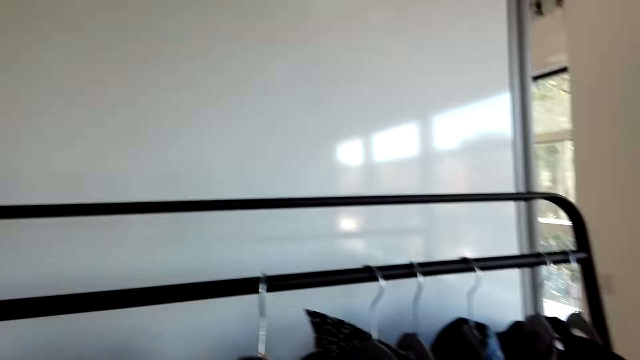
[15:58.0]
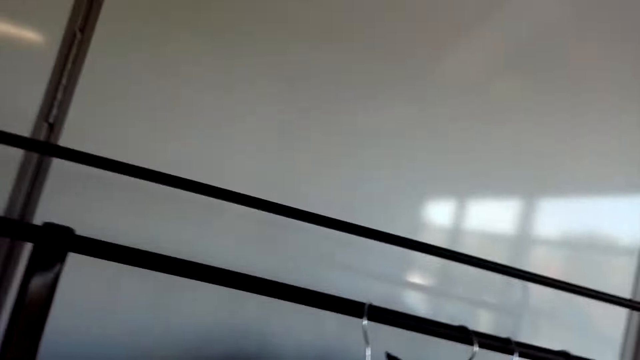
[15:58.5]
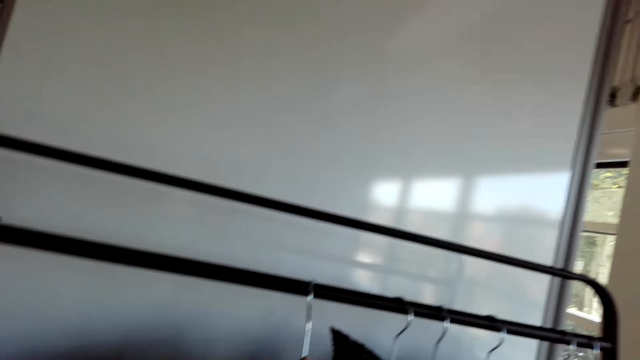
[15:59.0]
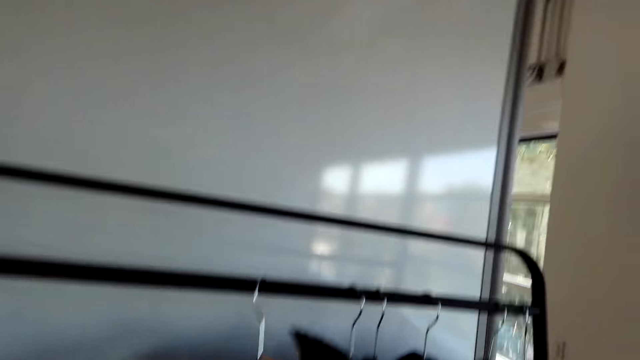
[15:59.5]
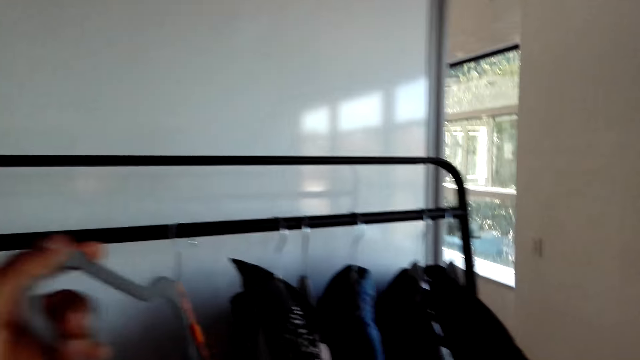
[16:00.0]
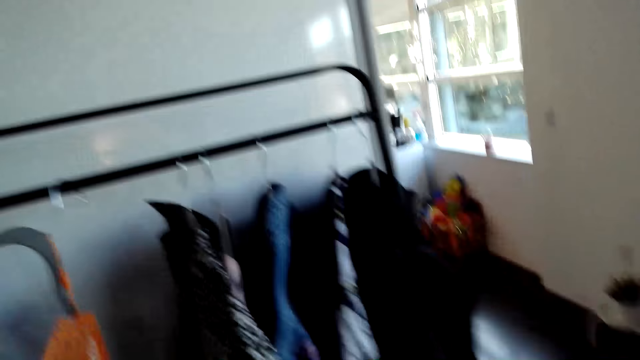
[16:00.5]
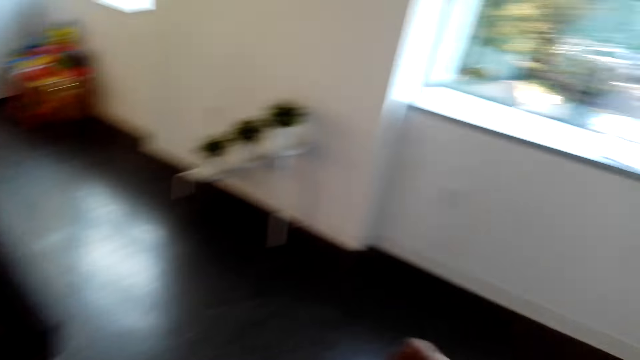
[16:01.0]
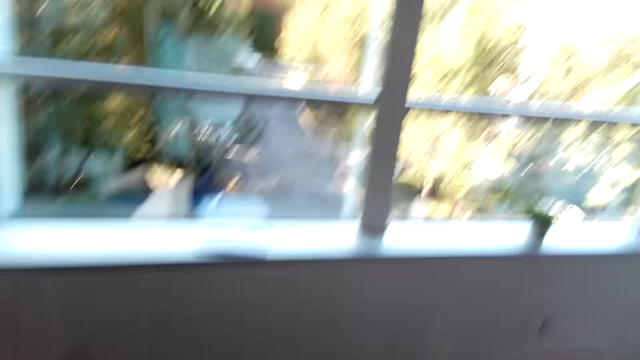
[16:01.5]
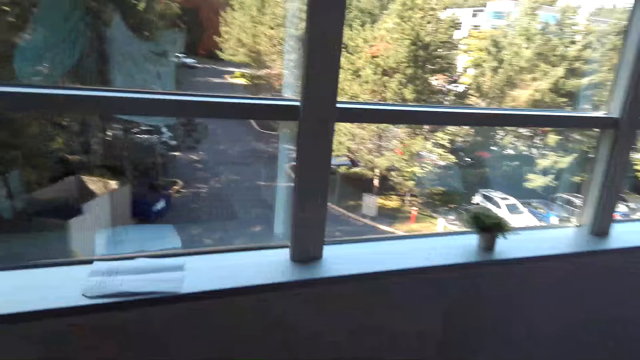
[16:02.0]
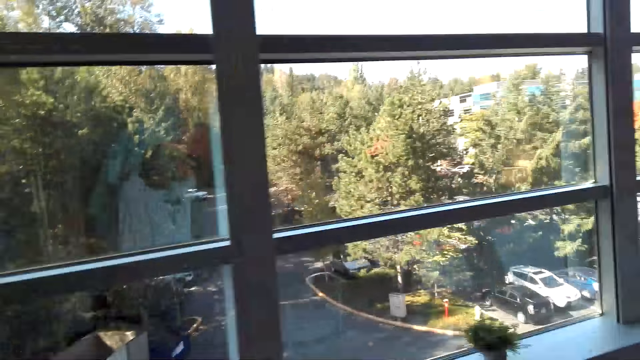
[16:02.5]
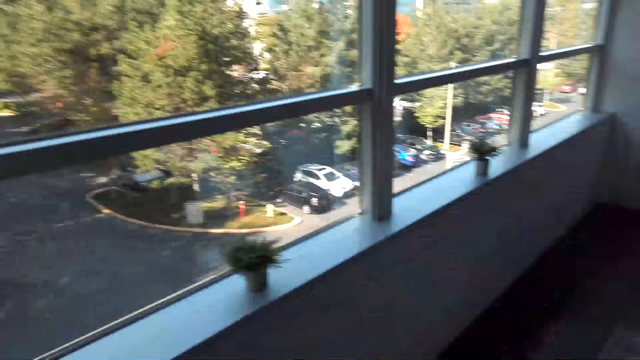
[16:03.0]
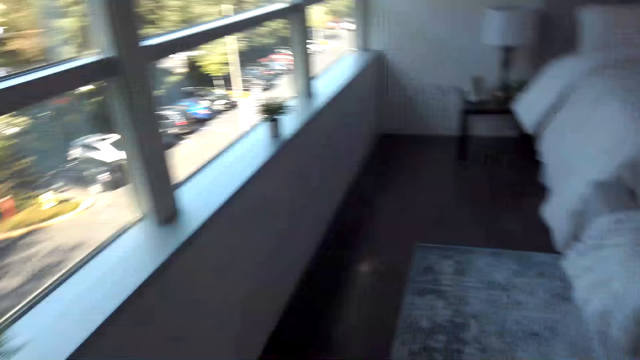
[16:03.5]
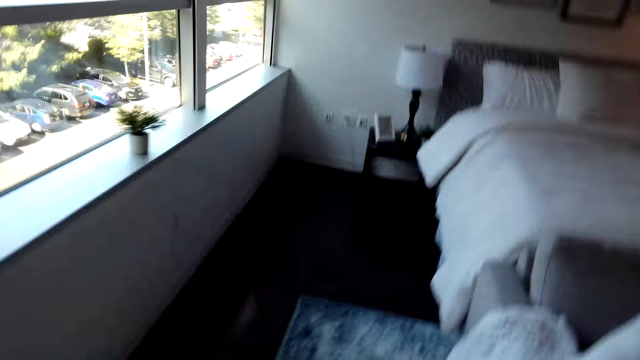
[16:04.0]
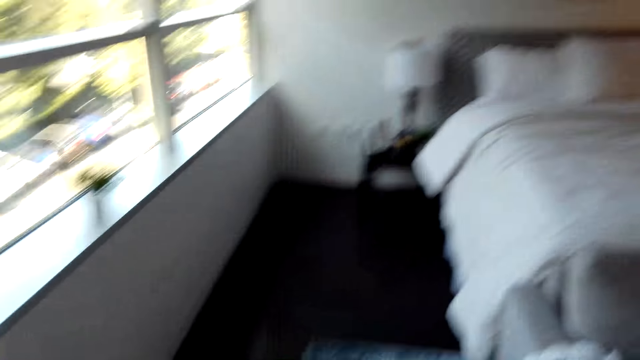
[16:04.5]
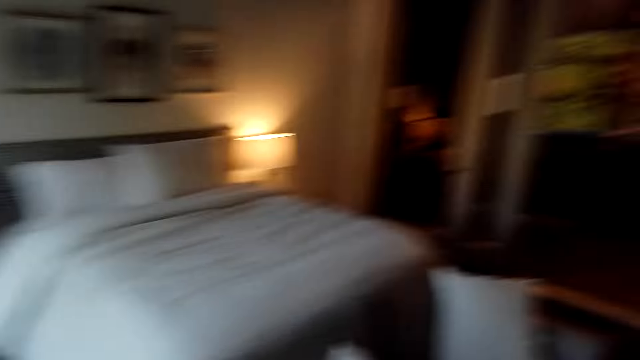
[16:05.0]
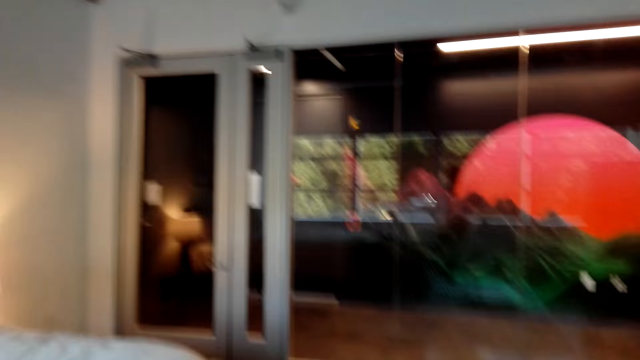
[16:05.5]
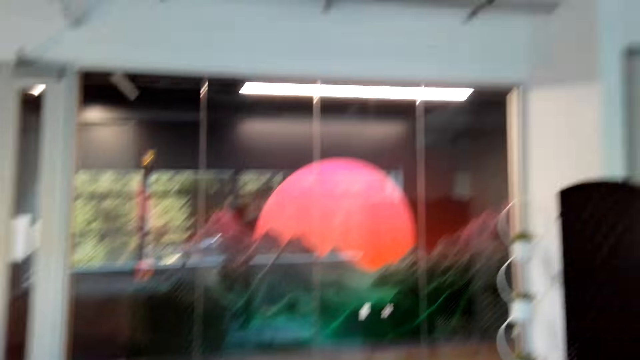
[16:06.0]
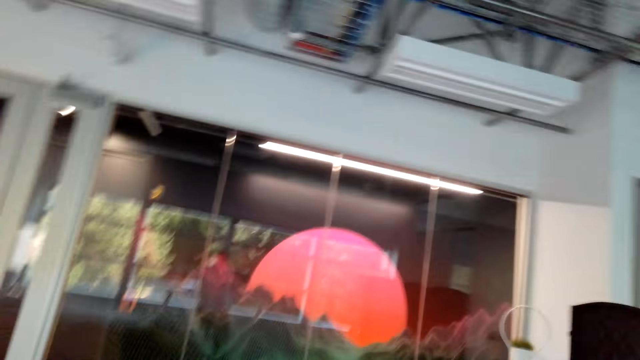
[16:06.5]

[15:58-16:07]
The camera wearer removes a cloth from the hanger. They walk towards the mirror. They move around.

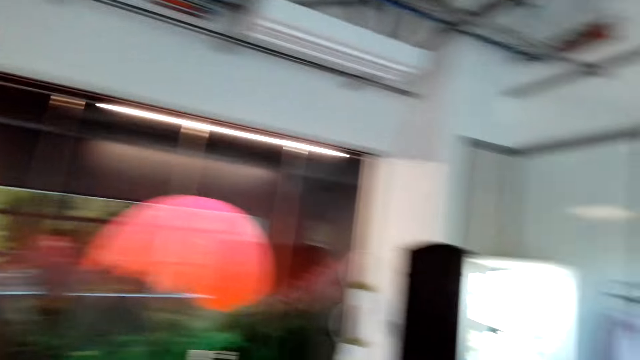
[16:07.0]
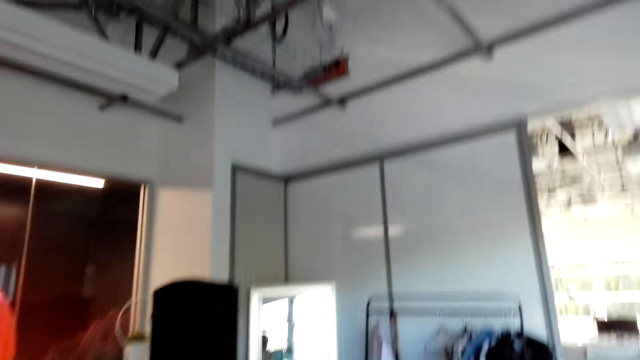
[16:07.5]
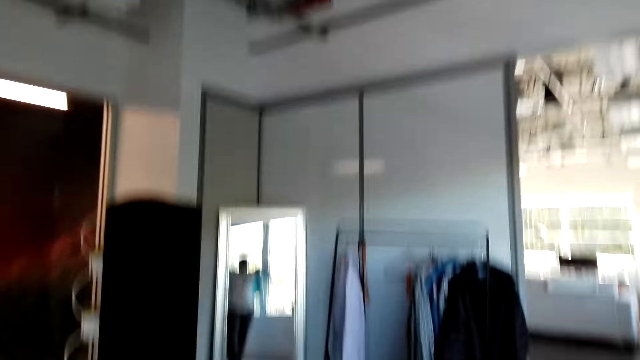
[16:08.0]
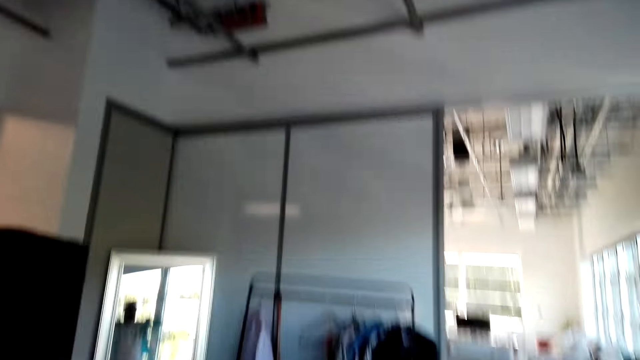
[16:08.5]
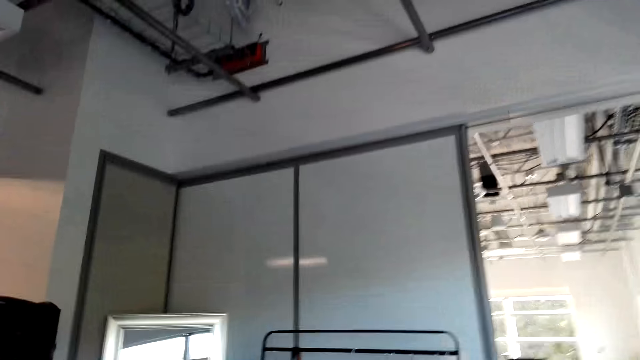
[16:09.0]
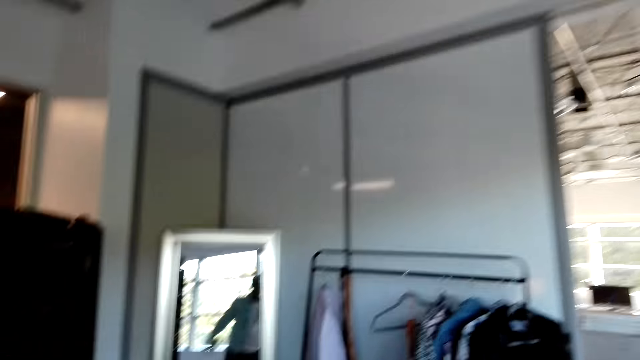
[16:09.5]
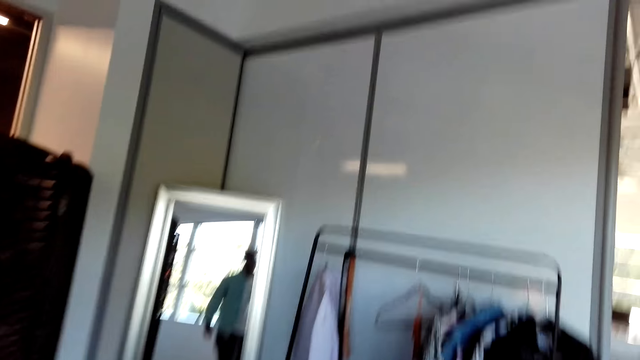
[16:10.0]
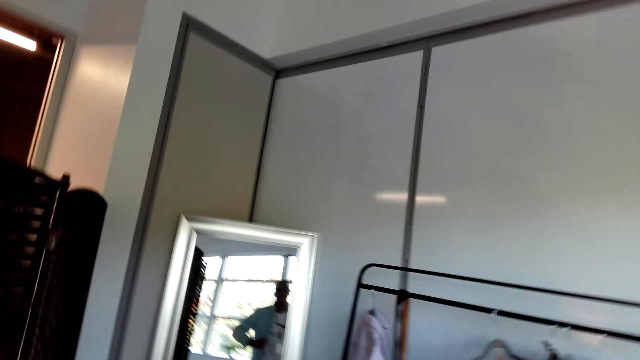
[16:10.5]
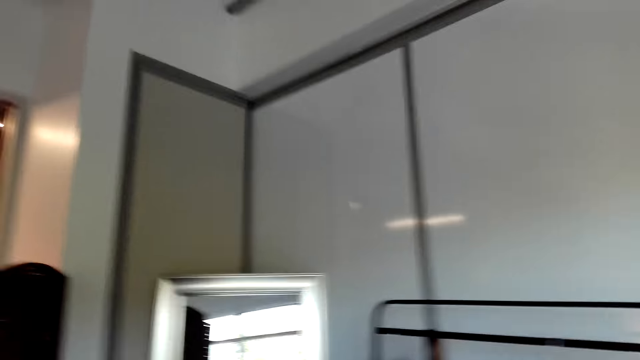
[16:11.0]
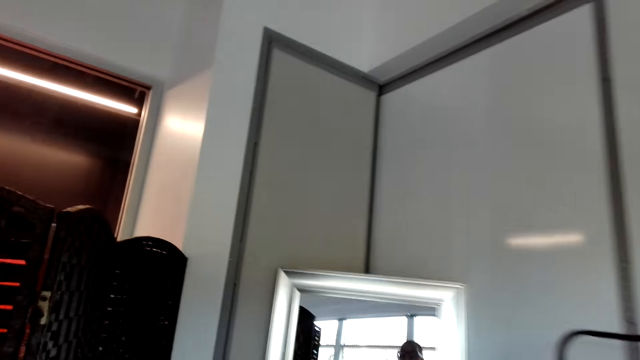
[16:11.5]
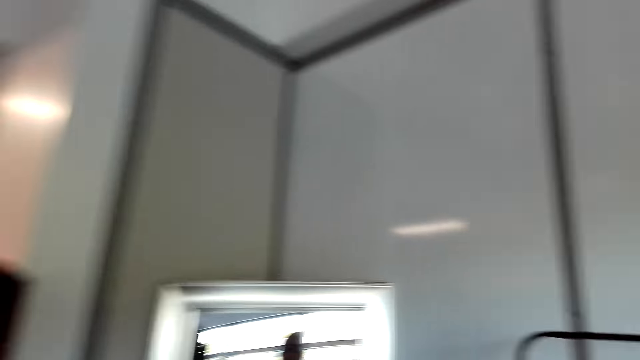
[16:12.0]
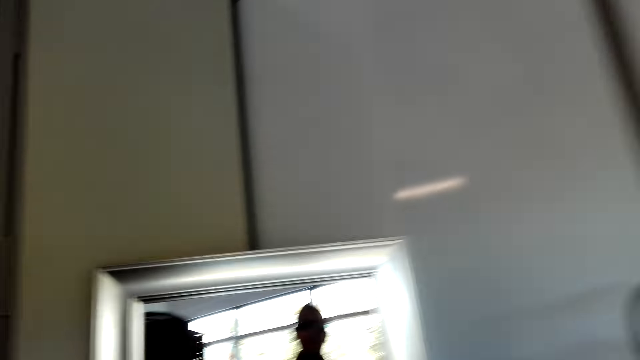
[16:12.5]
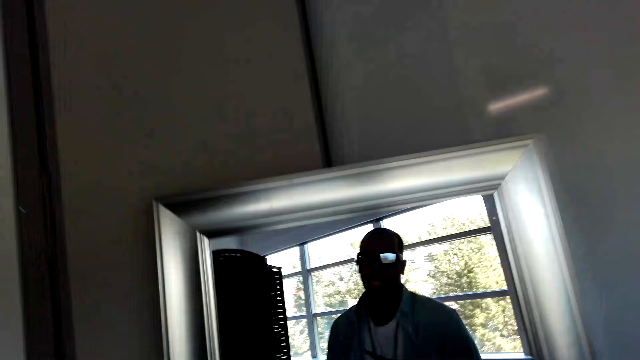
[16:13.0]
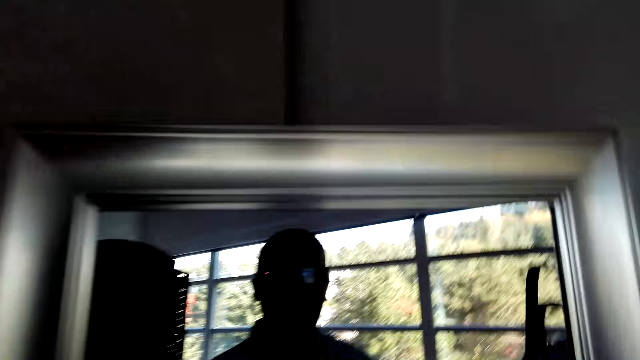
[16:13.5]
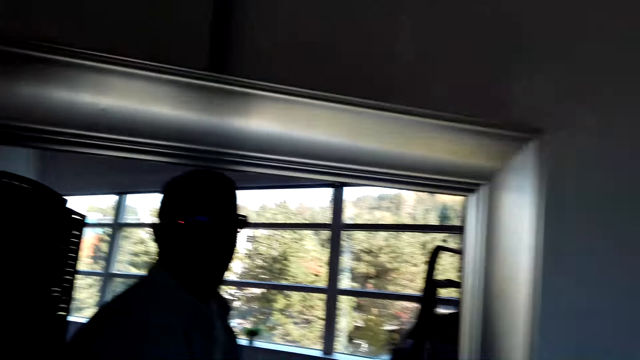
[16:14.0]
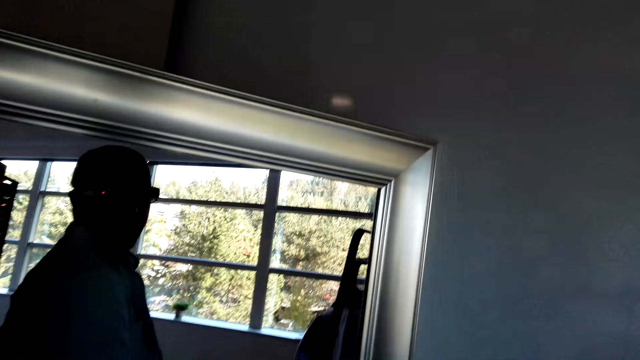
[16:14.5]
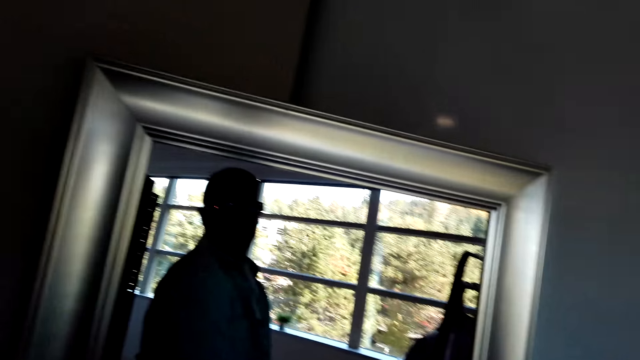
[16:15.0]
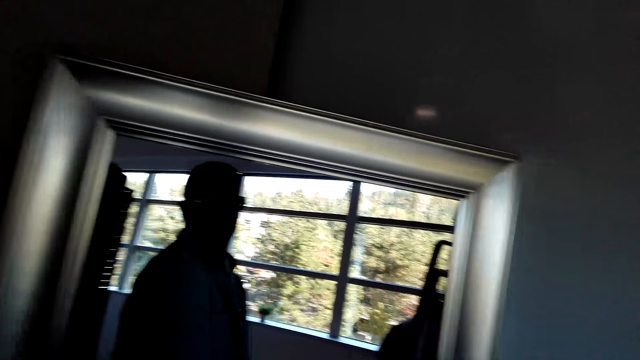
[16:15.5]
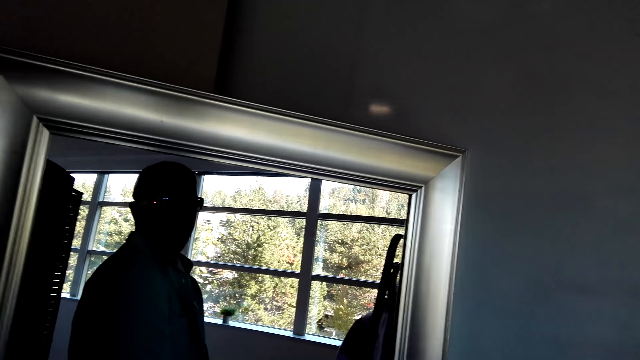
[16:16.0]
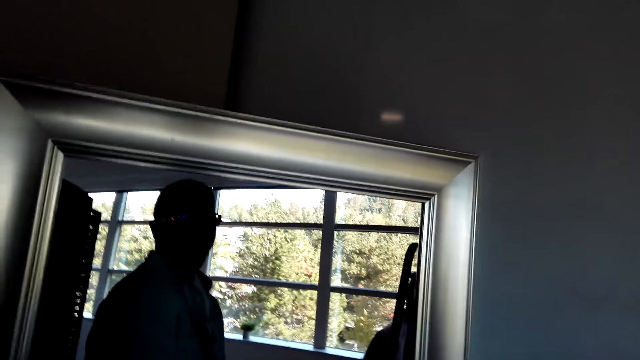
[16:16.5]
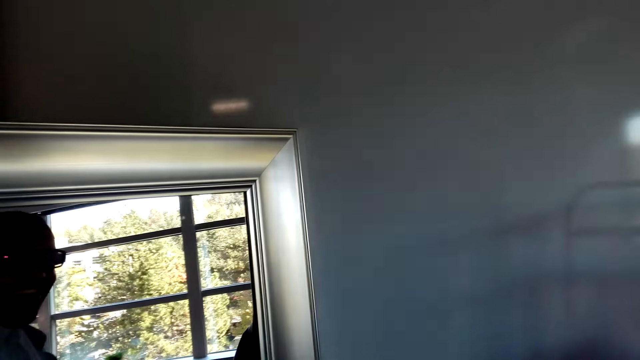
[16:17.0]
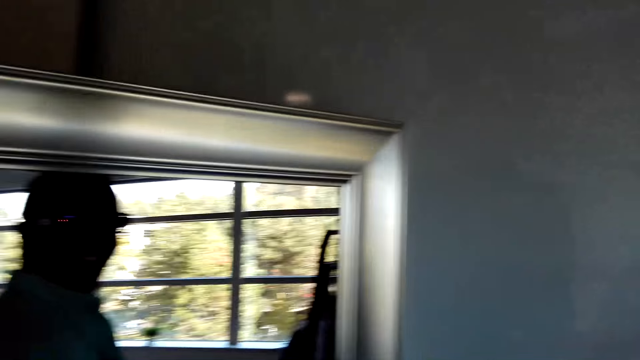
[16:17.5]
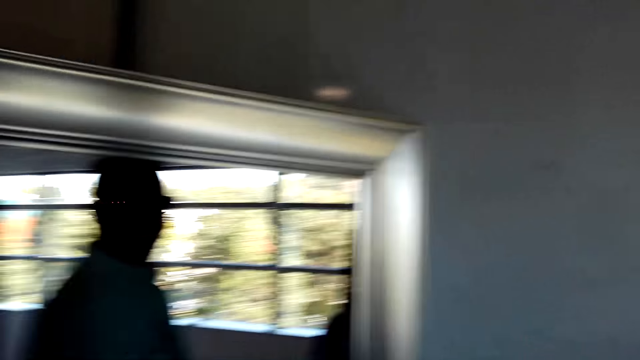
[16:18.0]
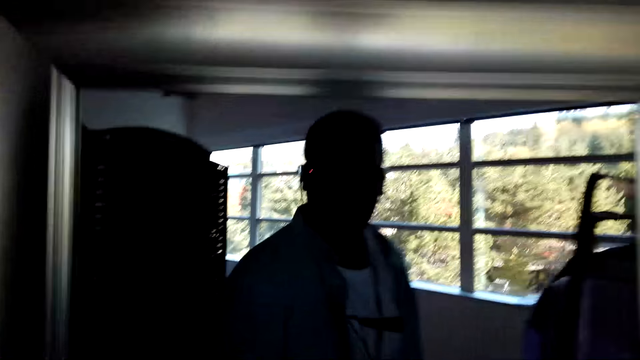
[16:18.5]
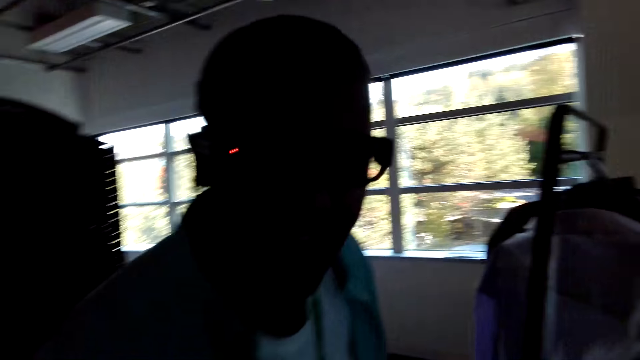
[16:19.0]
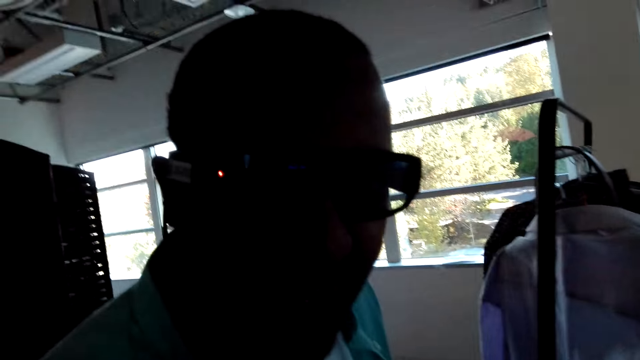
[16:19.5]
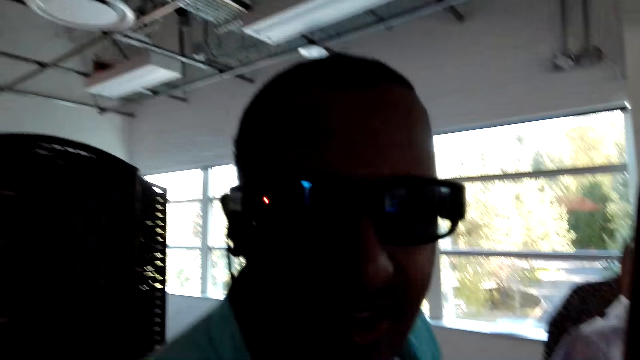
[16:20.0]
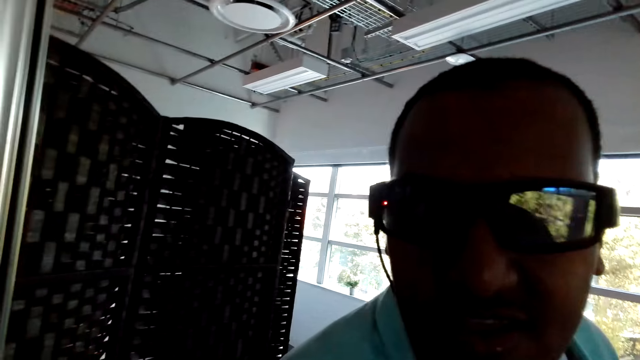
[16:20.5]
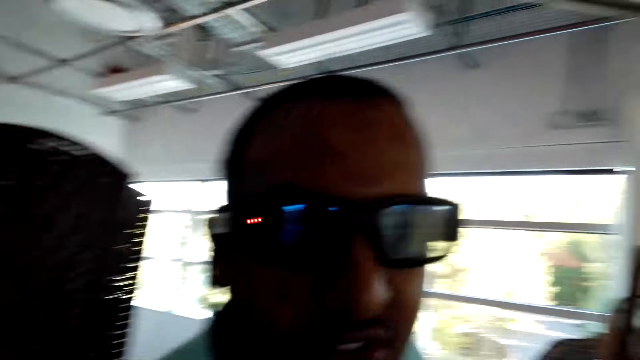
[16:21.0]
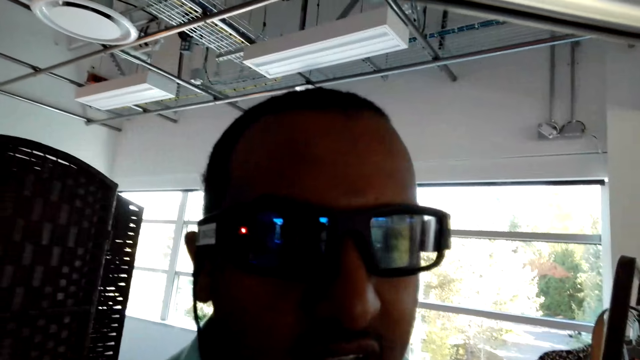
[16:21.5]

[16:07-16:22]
The camera wearer fits the cloth. They look at the mirror.
